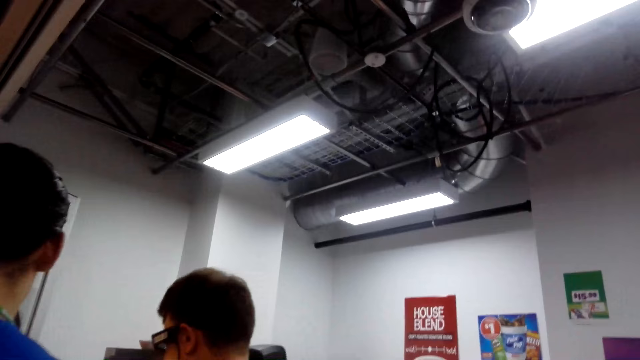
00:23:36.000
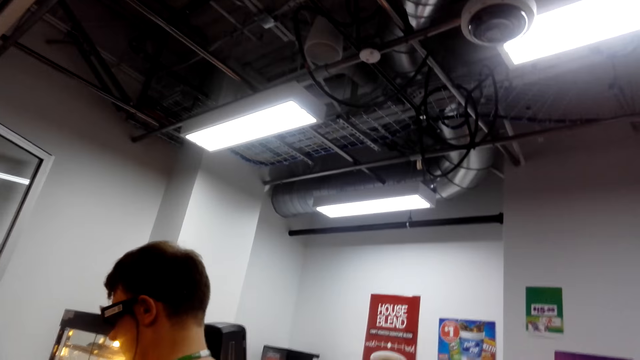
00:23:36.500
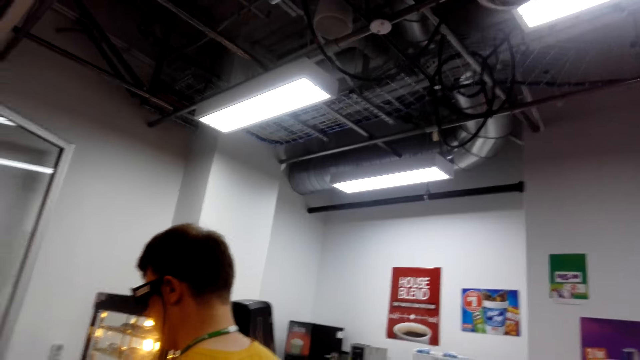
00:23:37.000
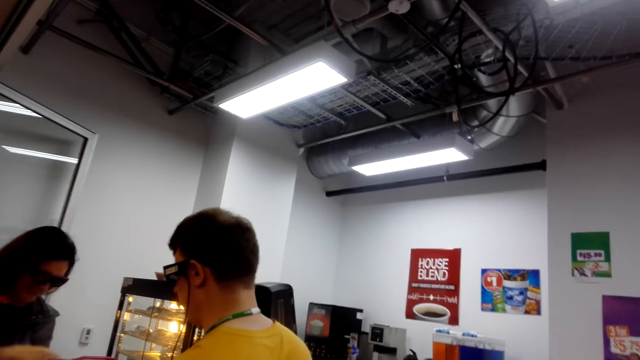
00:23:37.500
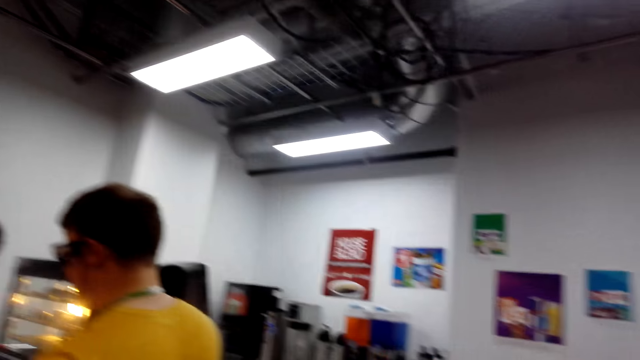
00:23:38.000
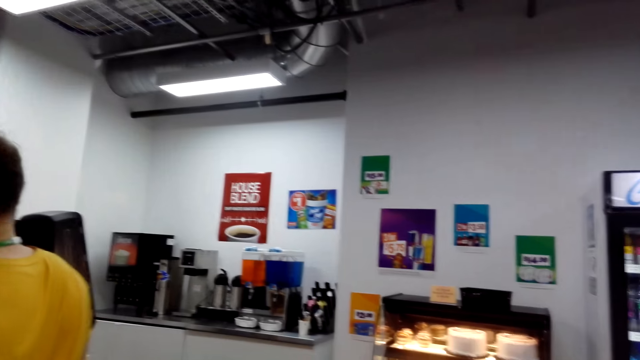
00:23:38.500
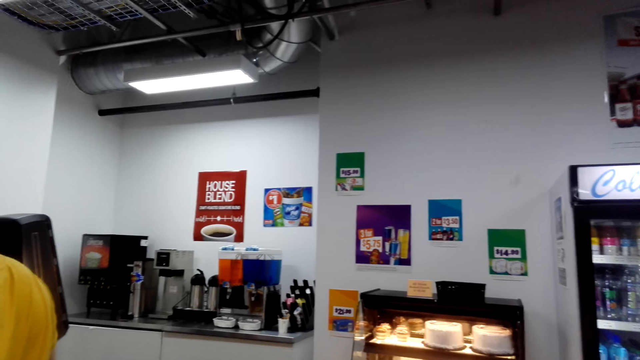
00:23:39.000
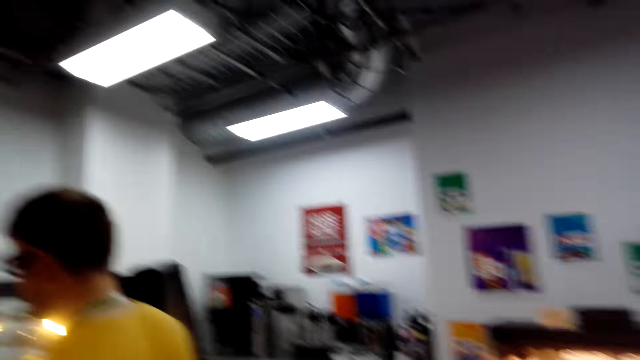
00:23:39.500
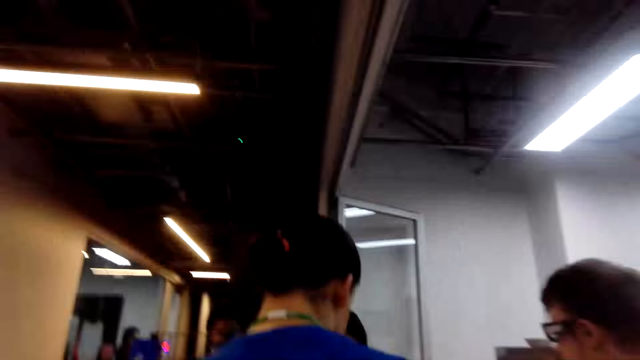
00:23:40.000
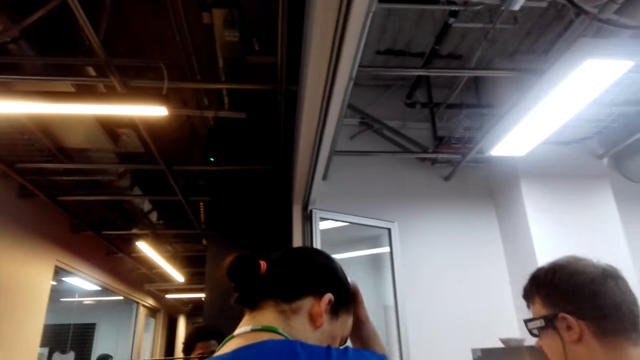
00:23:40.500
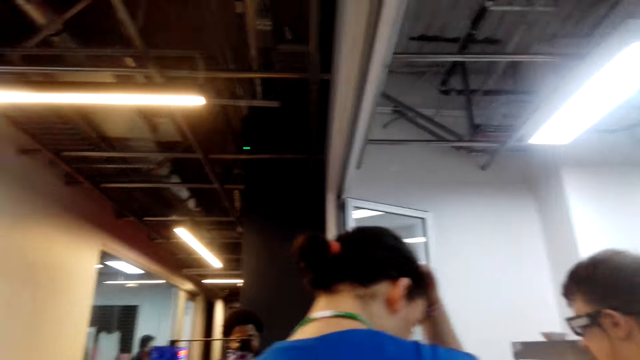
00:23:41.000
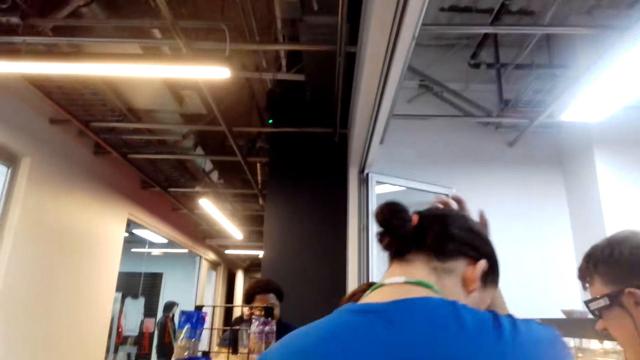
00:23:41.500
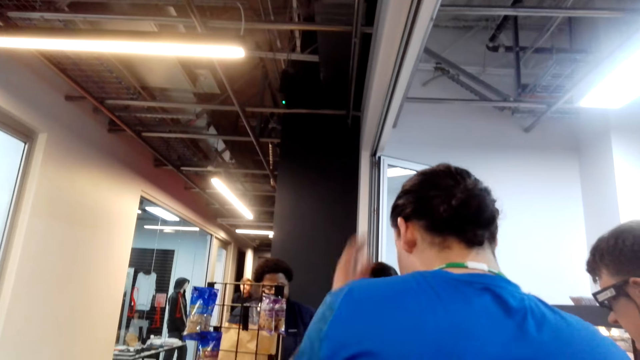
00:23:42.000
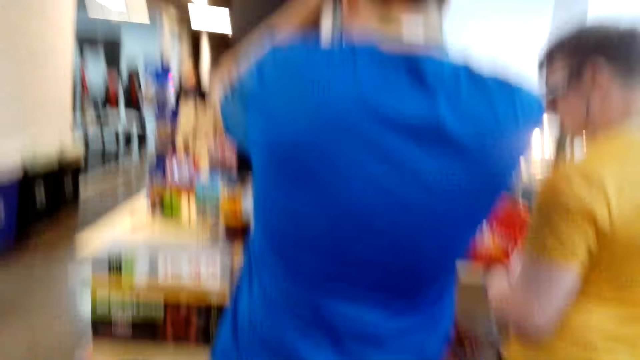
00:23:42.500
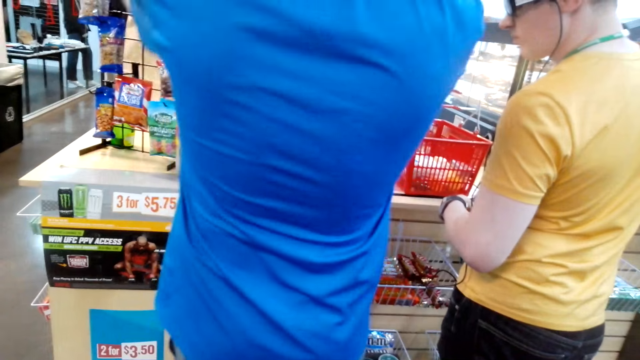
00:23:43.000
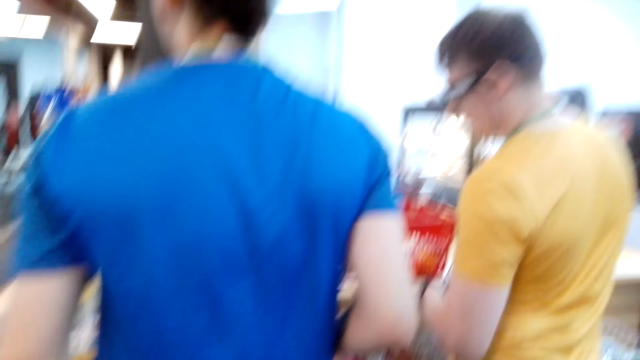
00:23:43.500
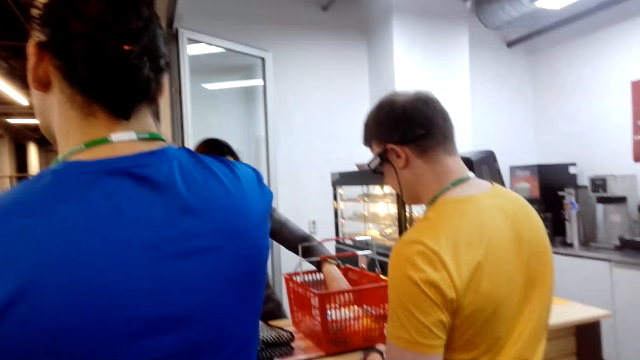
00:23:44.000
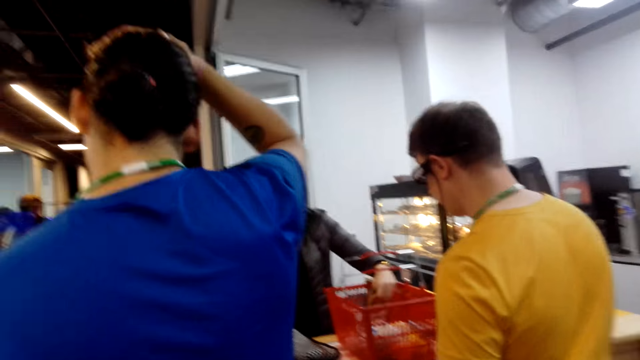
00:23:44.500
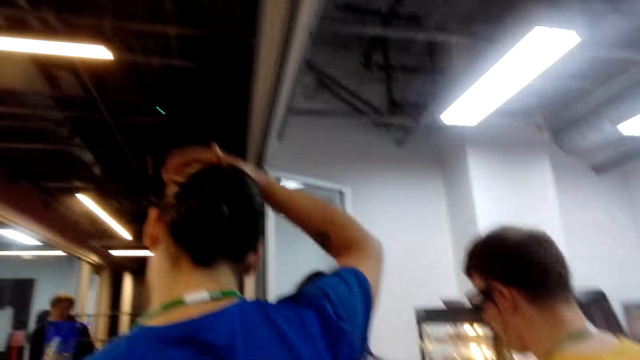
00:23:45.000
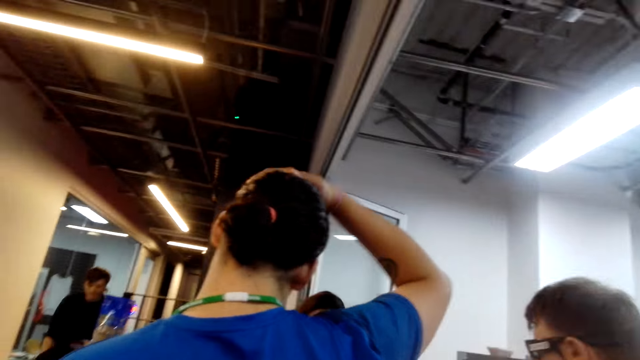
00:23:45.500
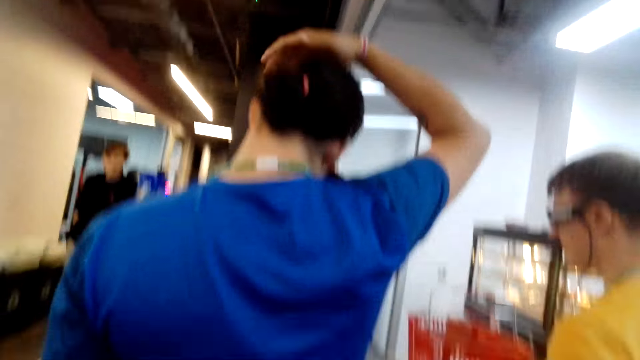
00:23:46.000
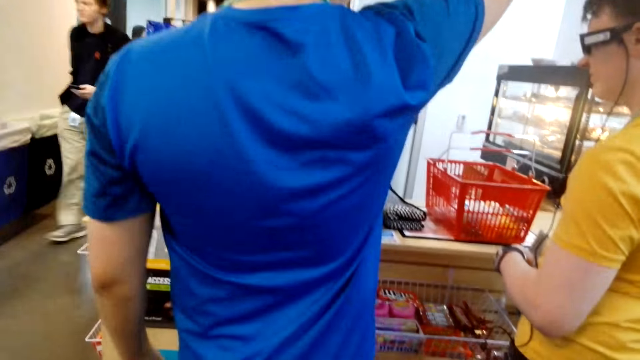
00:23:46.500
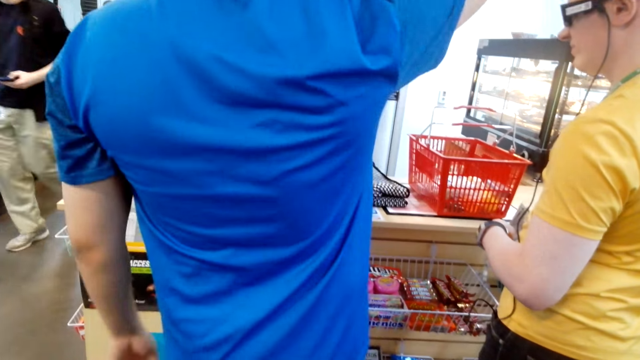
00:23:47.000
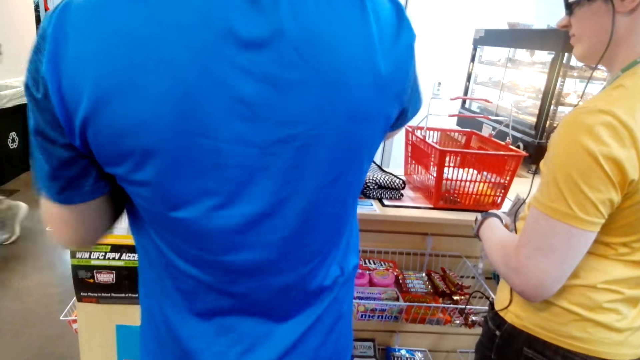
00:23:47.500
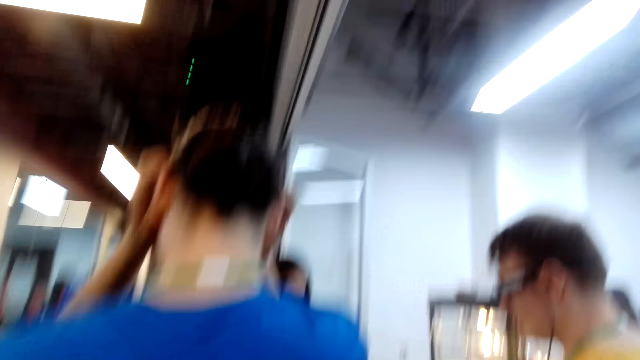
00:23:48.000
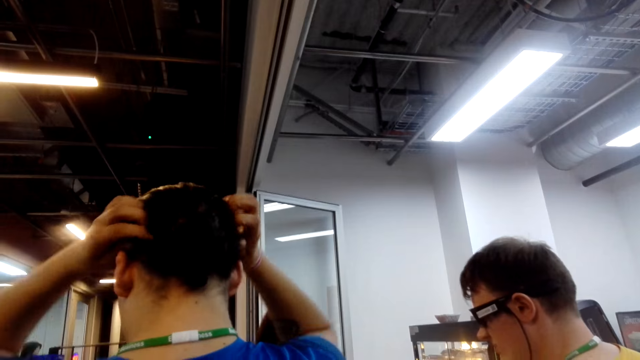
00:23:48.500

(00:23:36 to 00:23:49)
A person is billing the items.

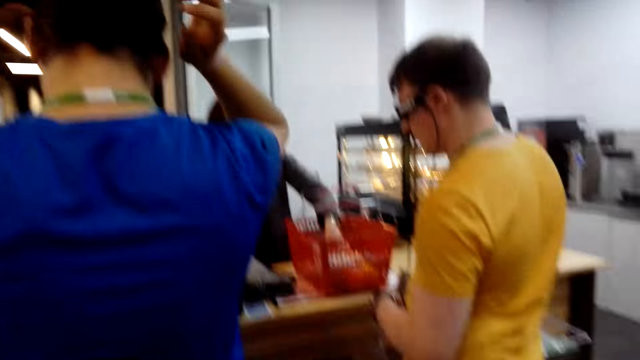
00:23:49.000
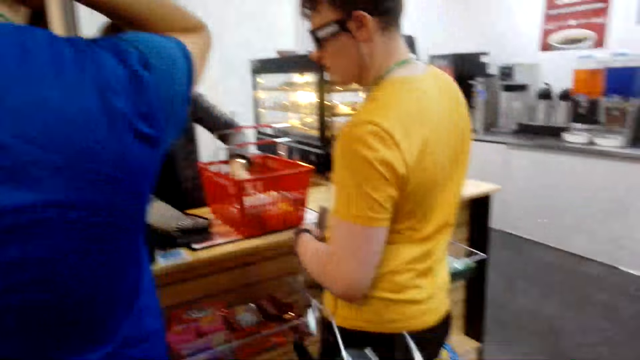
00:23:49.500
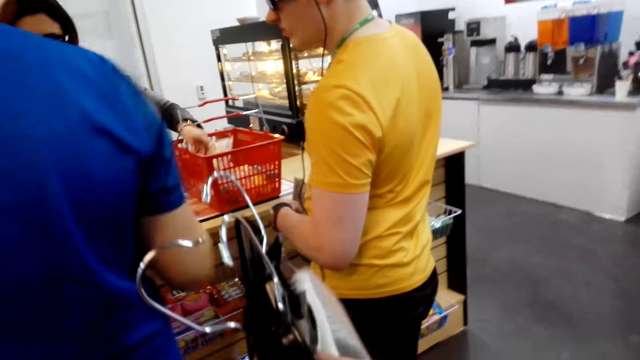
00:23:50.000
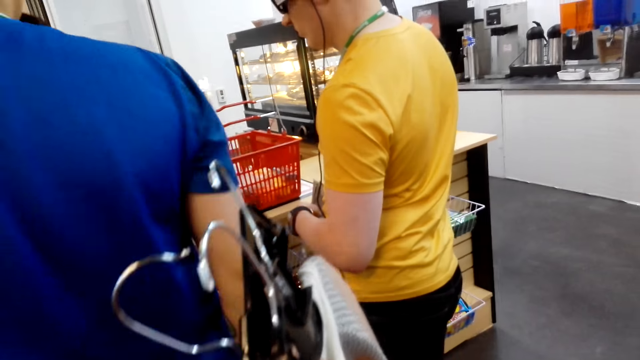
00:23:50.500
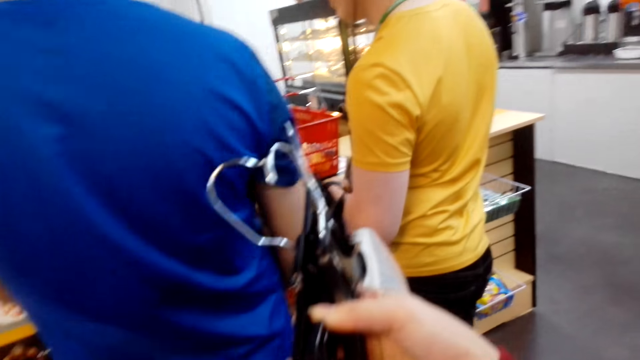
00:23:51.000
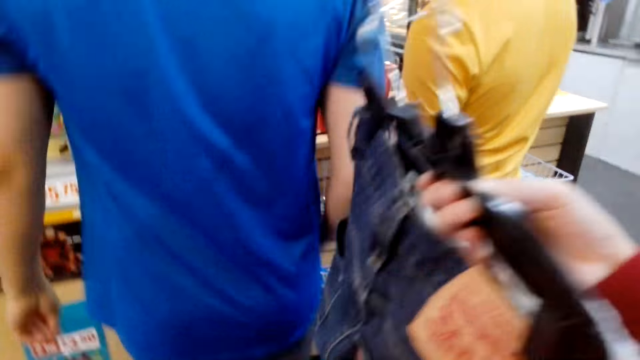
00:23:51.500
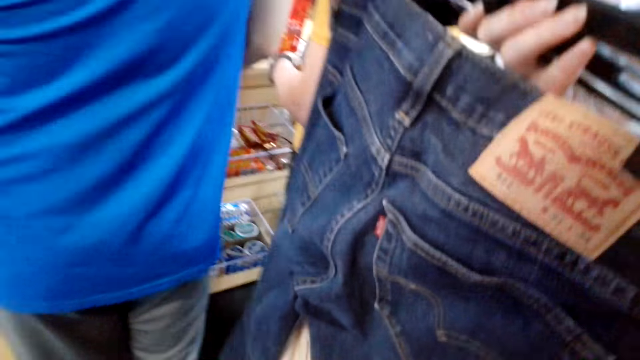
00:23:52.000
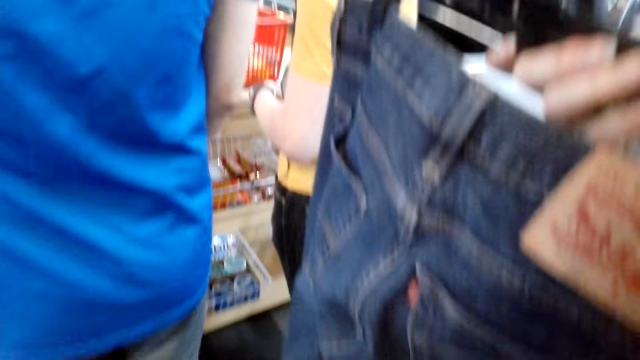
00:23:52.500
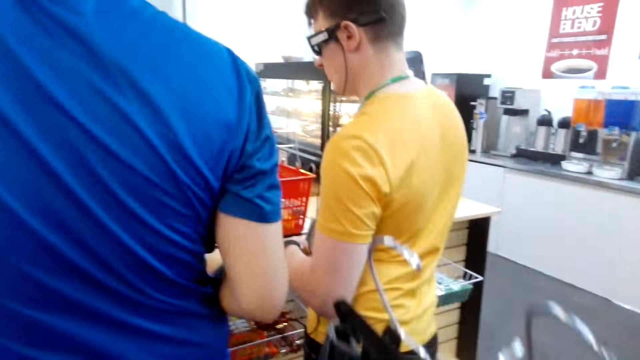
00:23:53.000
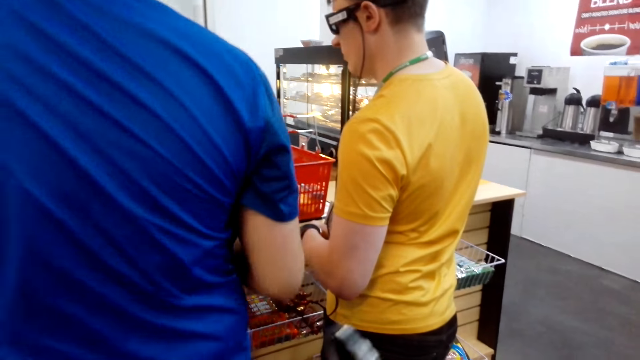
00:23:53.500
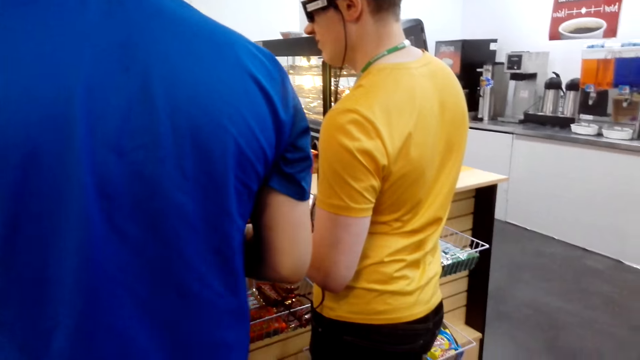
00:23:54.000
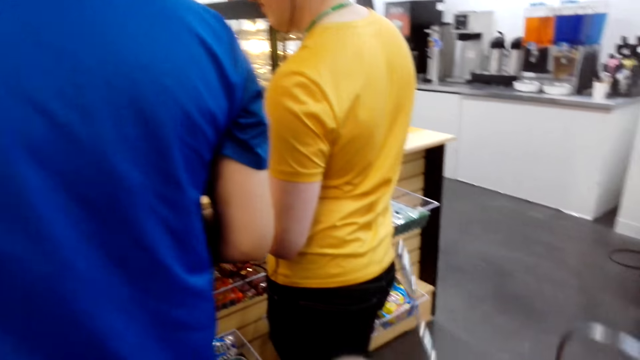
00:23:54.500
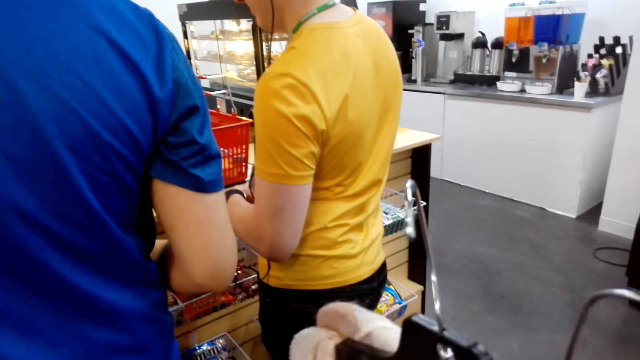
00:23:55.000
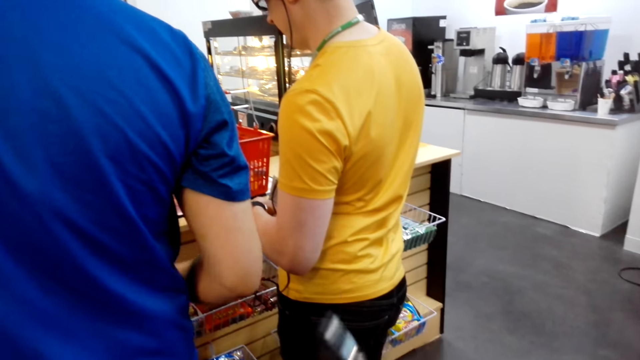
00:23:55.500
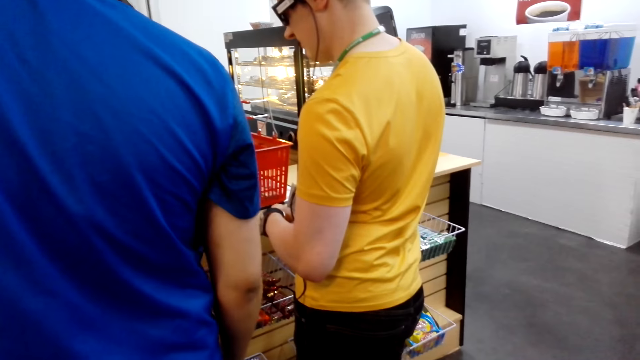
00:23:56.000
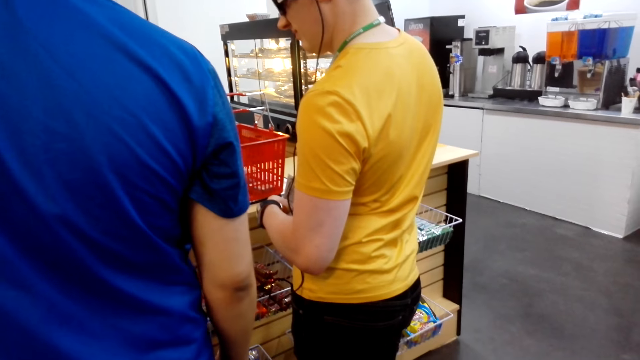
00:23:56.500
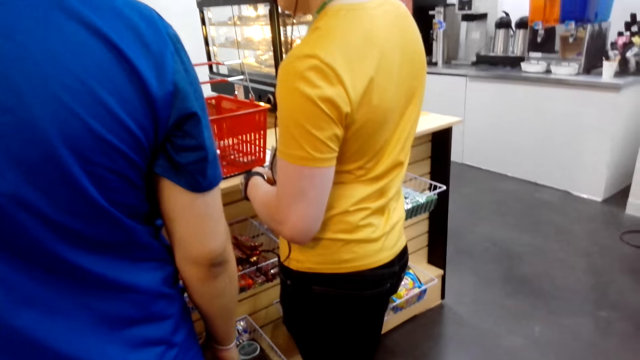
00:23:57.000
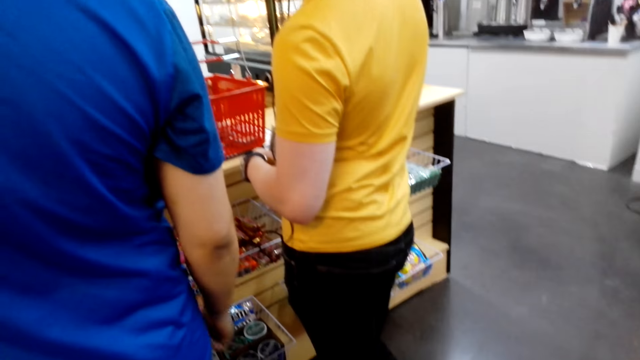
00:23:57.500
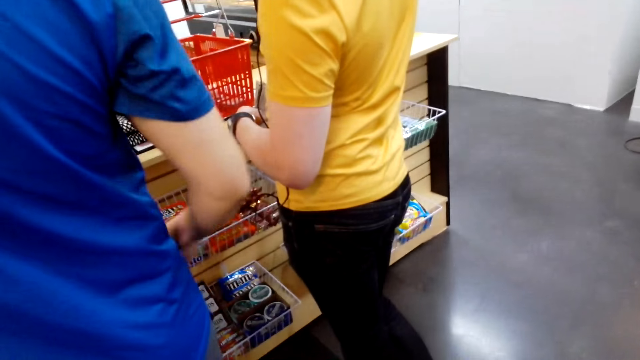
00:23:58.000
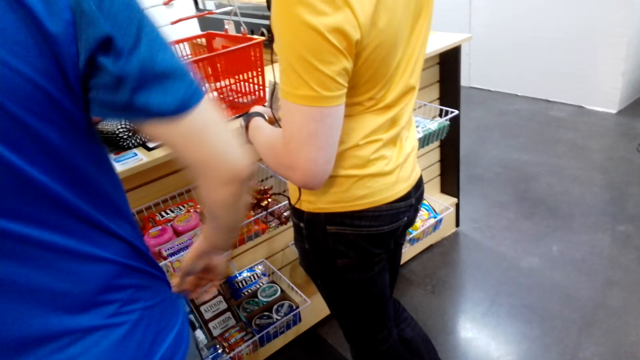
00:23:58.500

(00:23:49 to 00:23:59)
The camera wearer stretches a hand. They hold clothes. They are looking at the clothes they are carrying.
